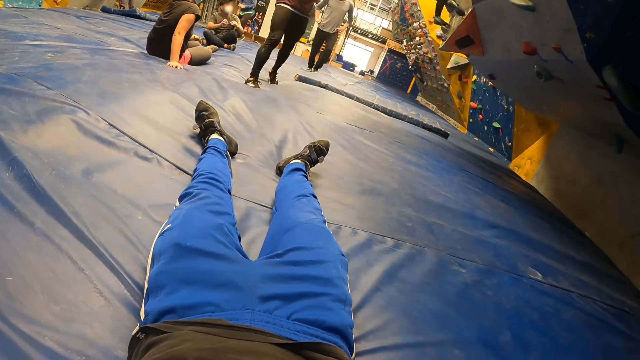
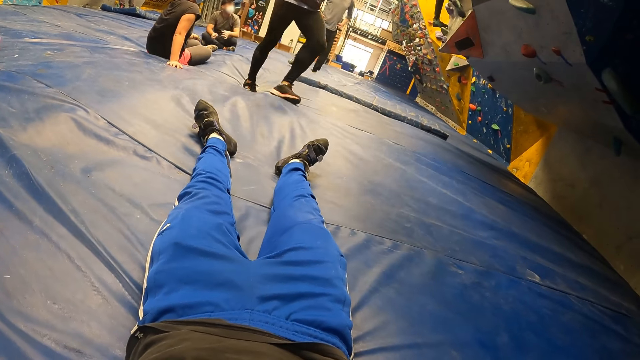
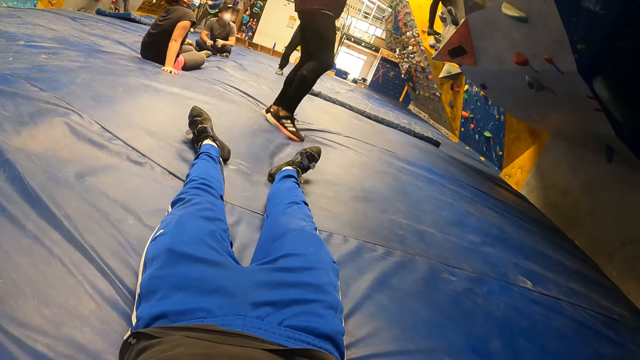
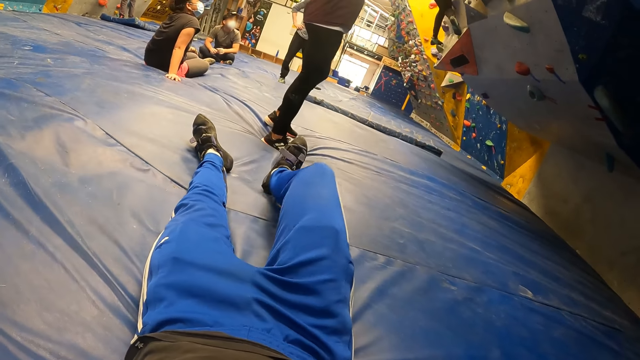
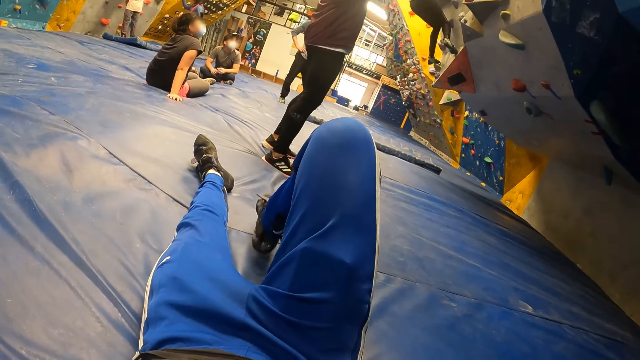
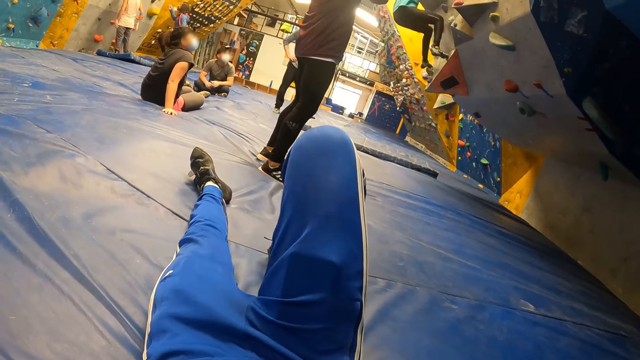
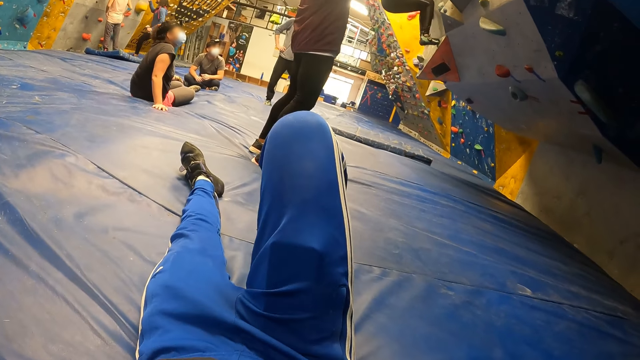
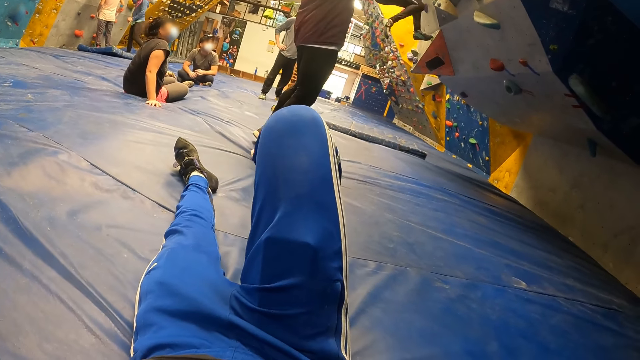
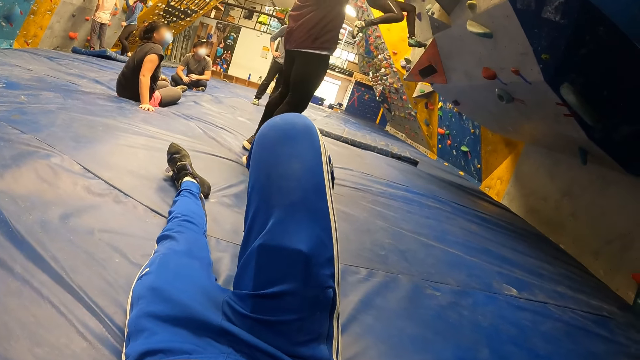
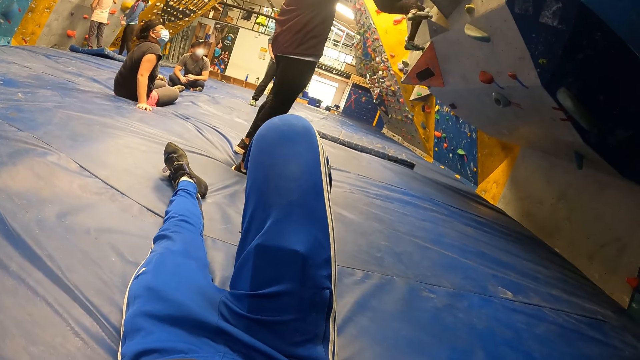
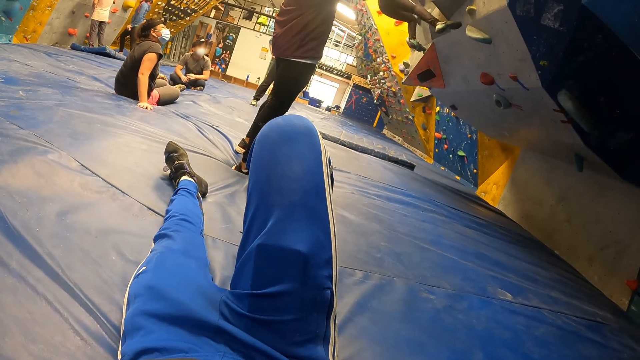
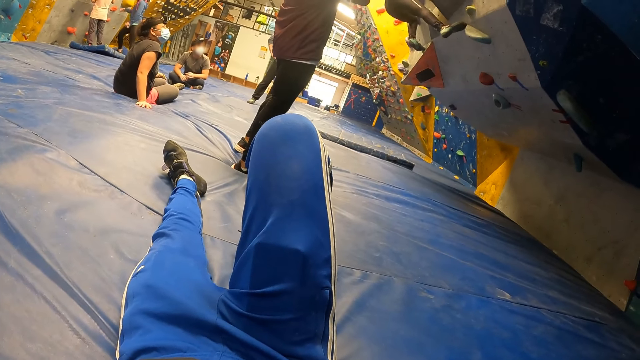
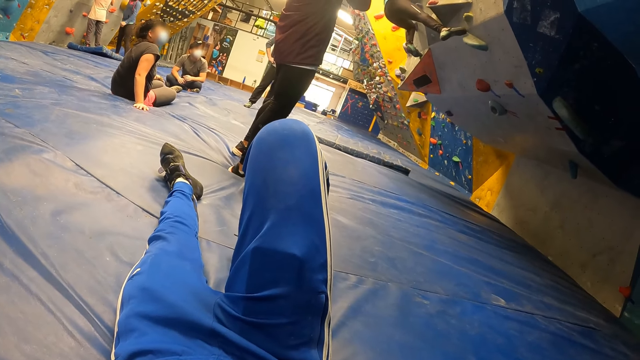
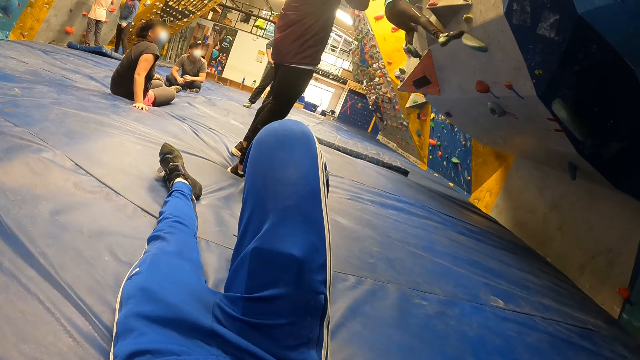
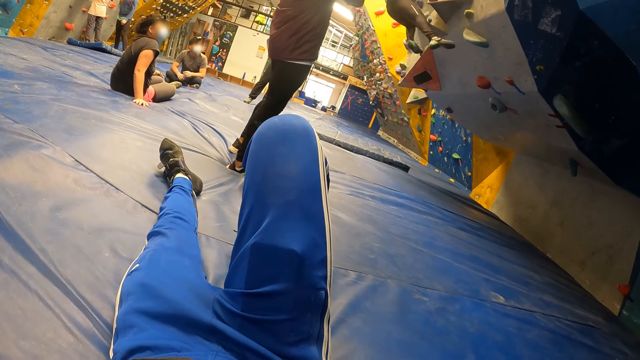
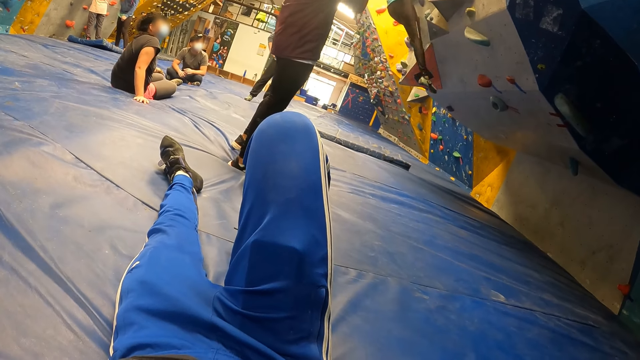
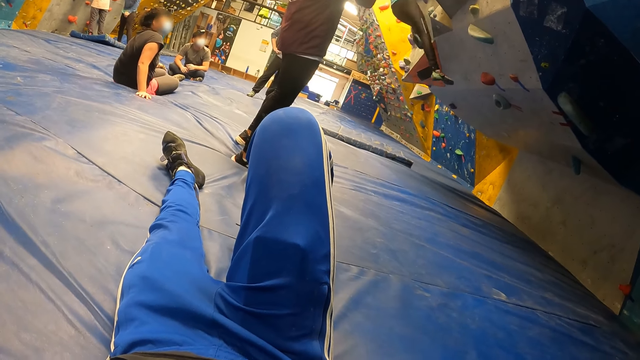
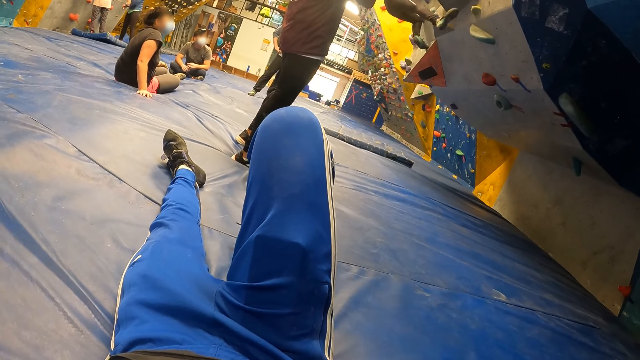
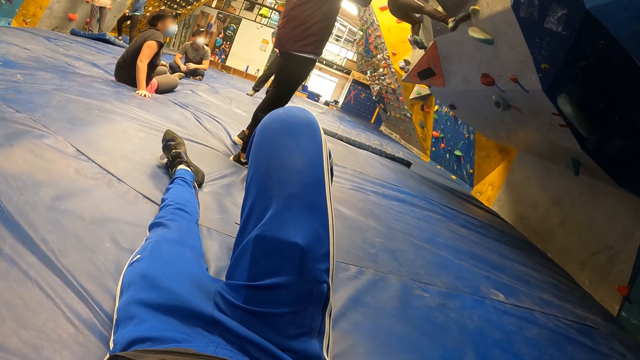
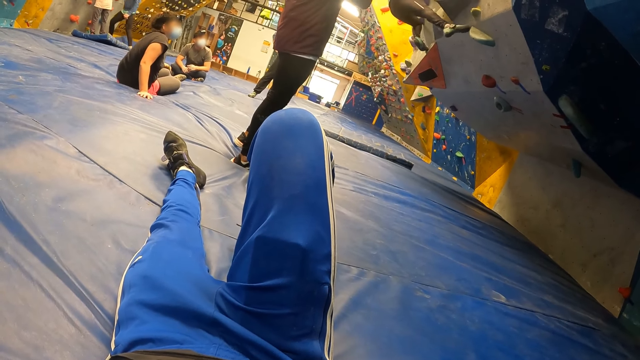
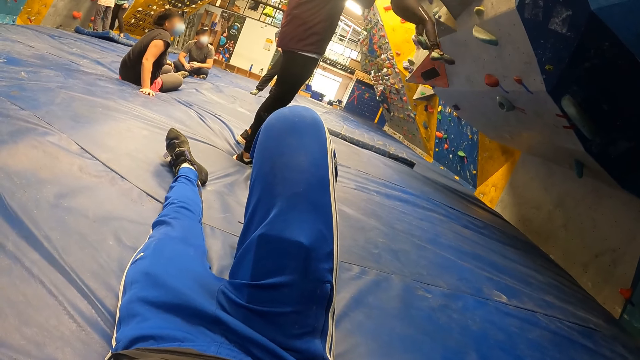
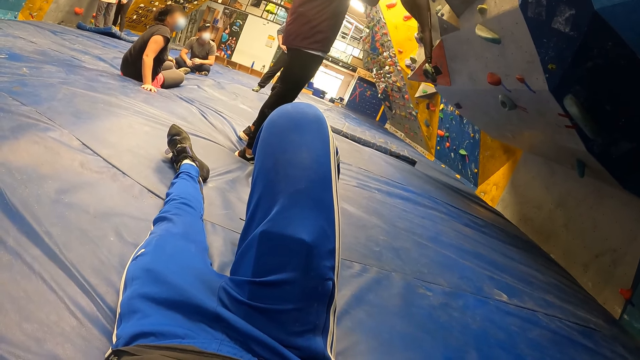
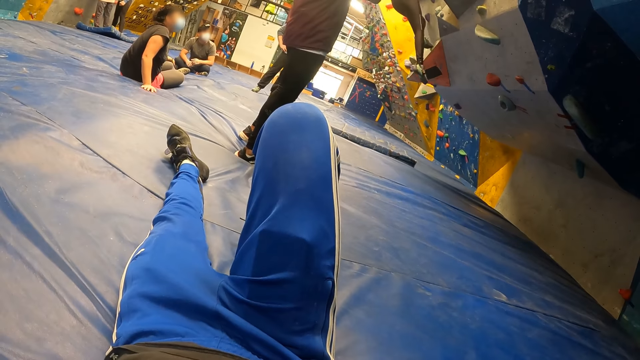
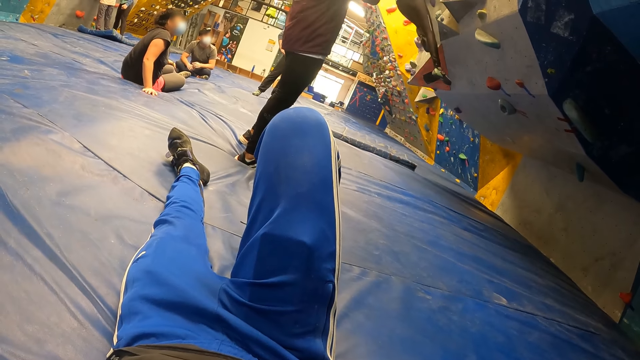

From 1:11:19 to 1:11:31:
The camera wearer bends his knee.

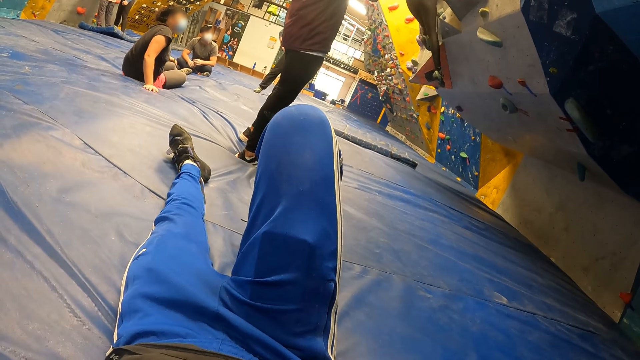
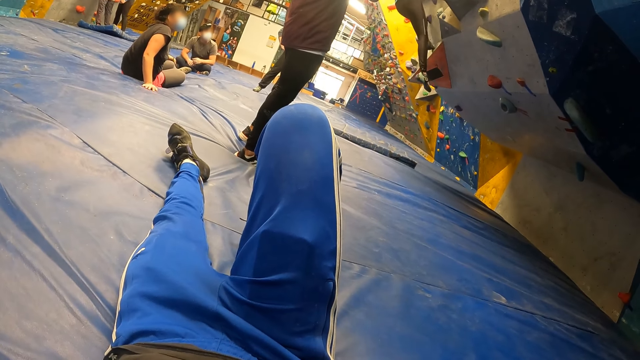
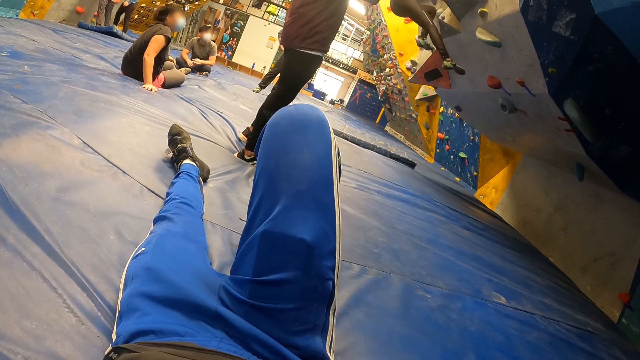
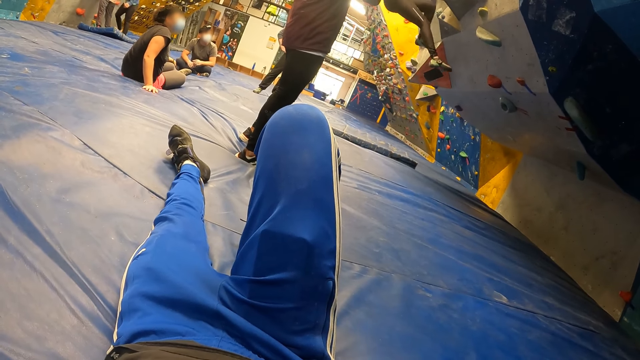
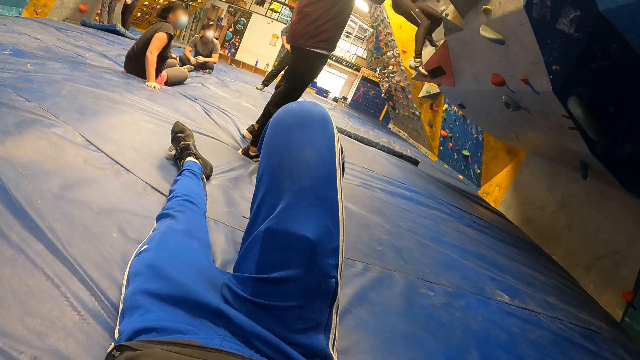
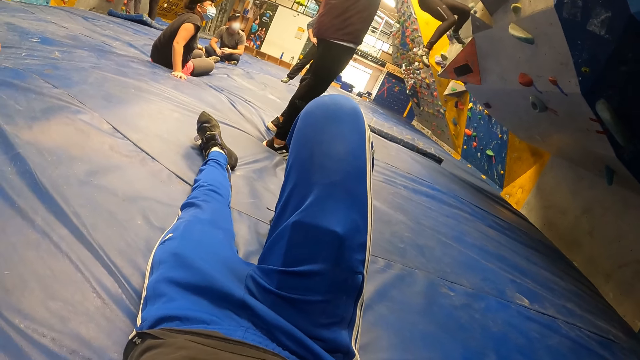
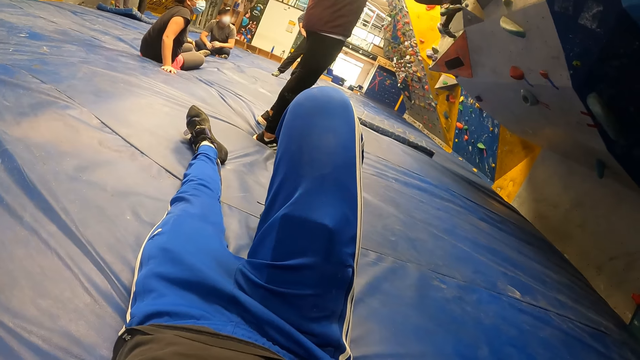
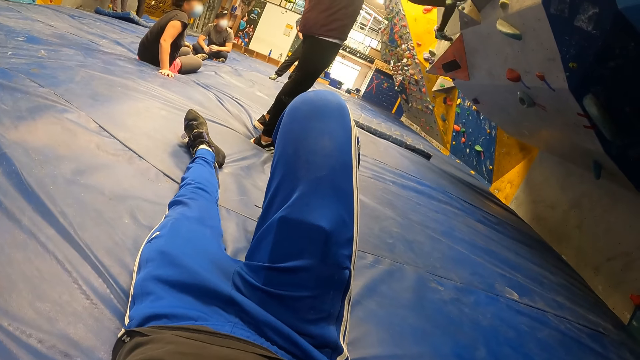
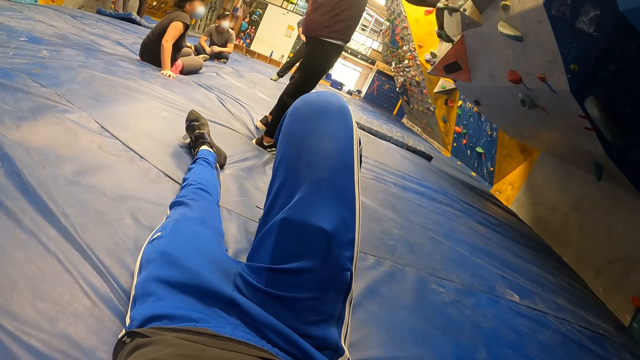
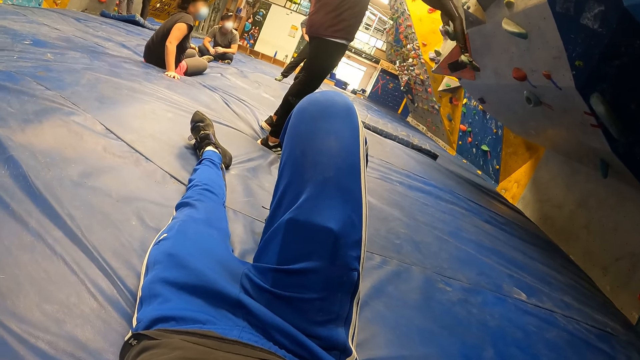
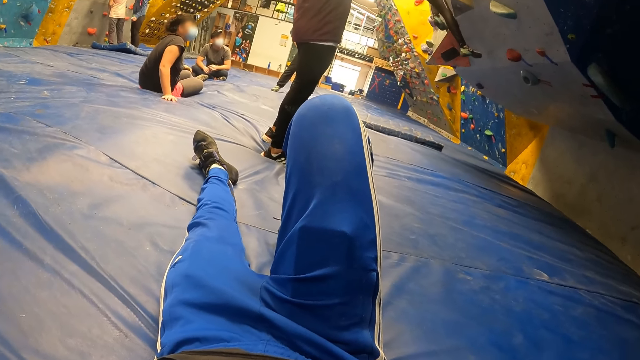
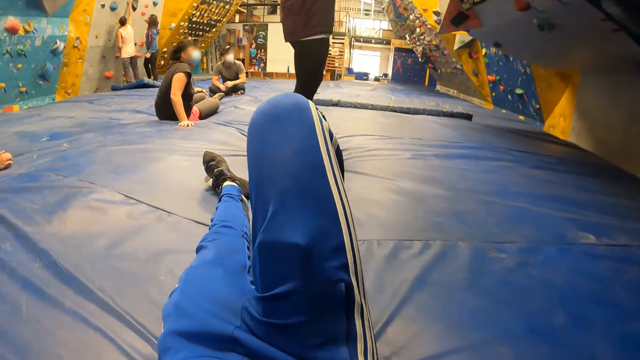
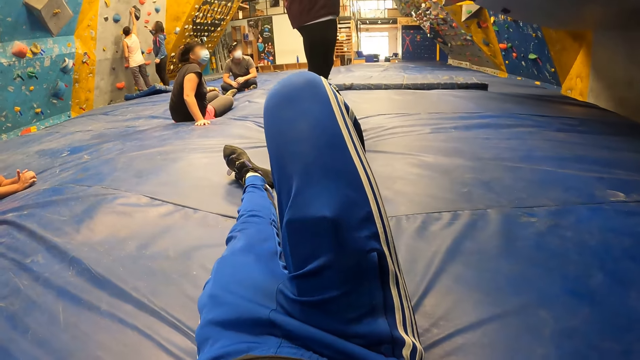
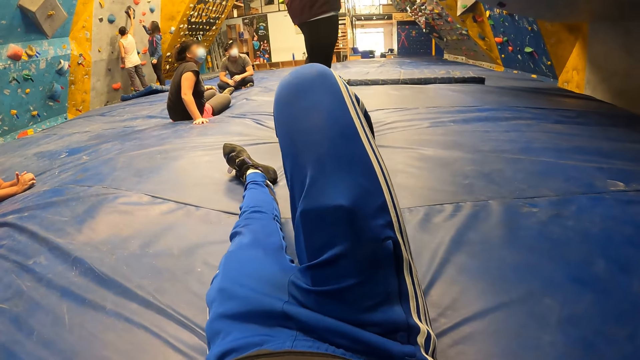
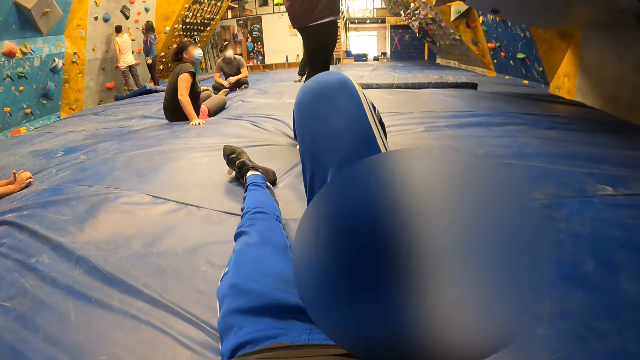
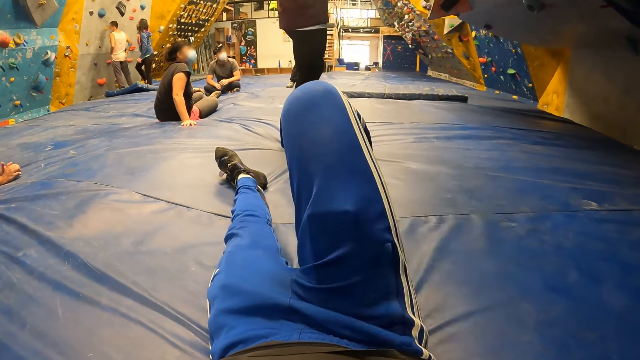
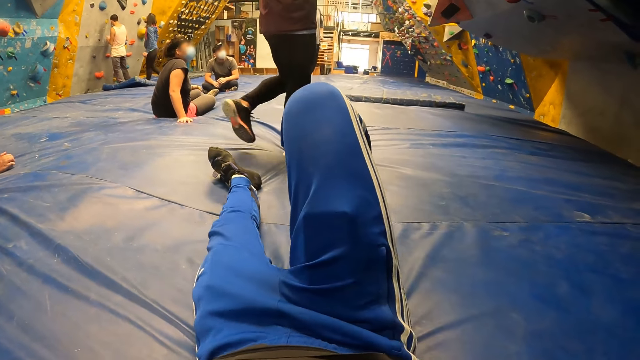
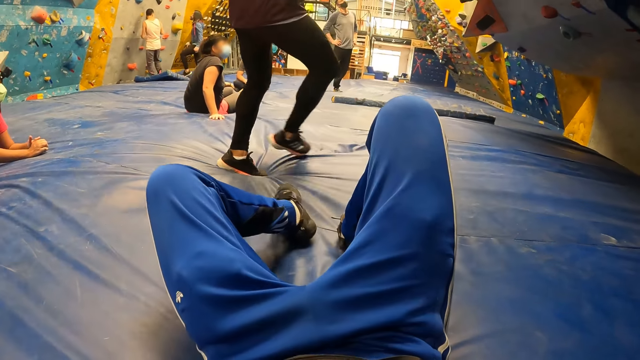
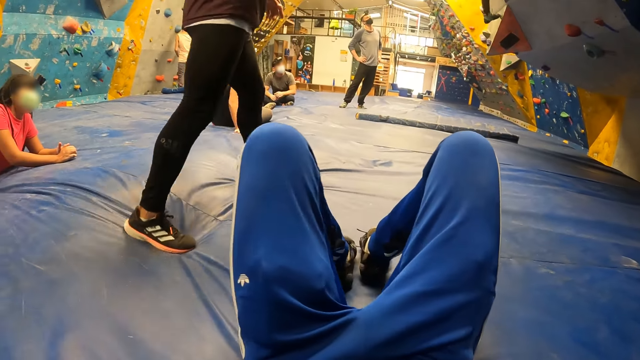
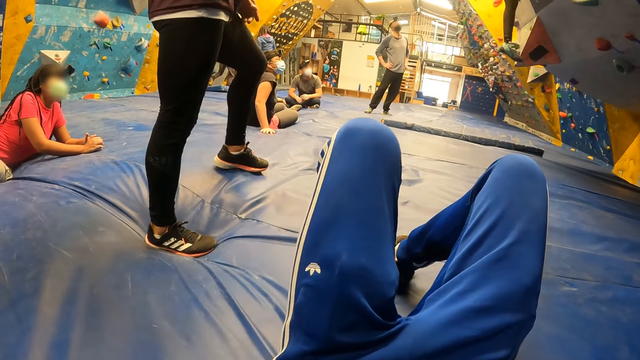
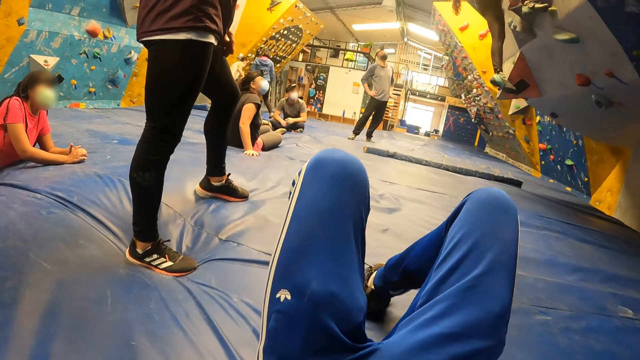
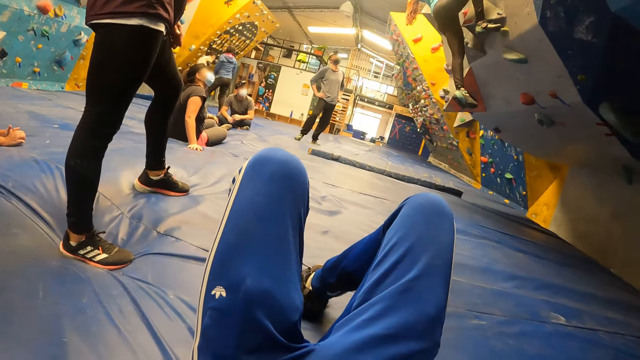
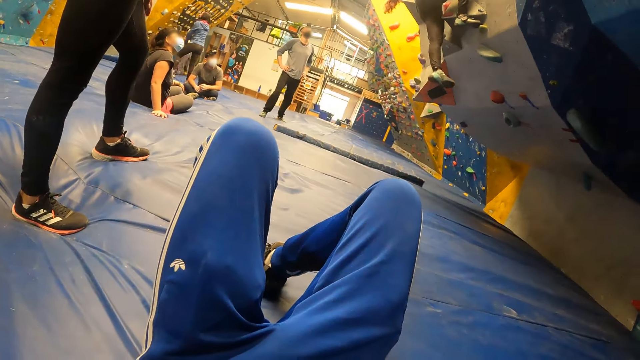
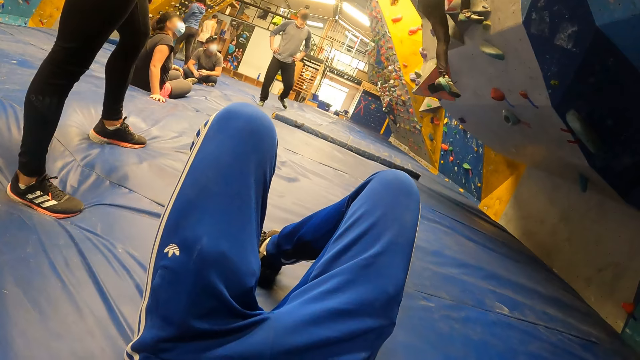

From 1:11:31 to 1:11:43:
The camera wearer looks around. He bends his knees.
